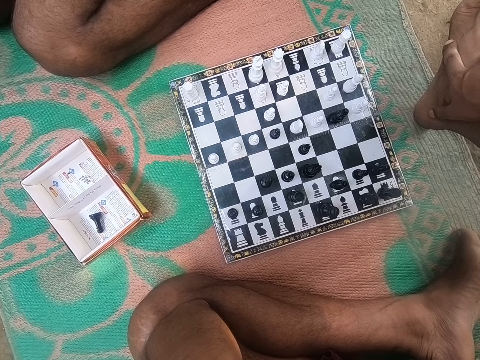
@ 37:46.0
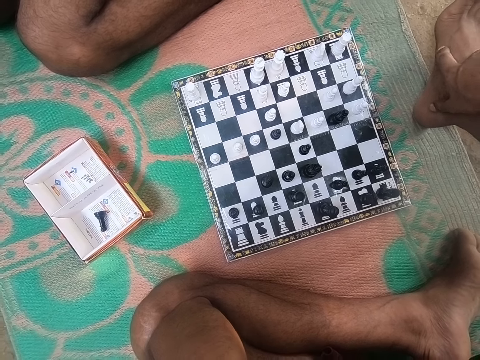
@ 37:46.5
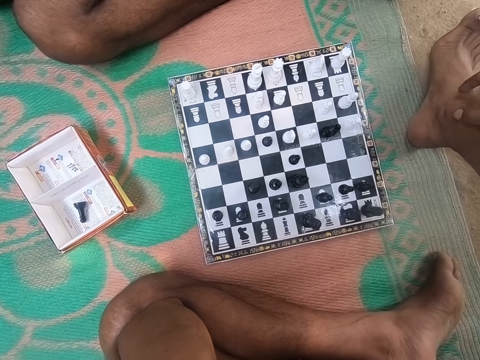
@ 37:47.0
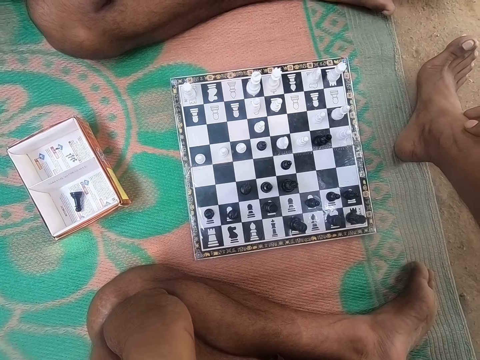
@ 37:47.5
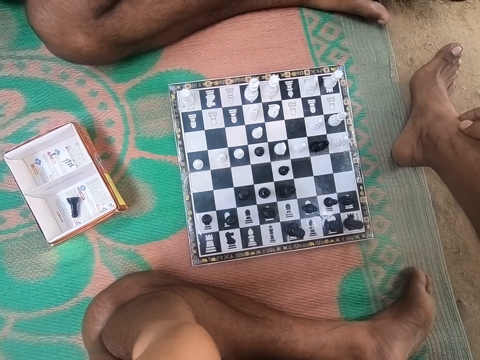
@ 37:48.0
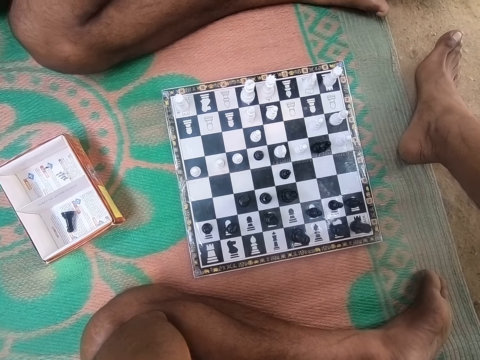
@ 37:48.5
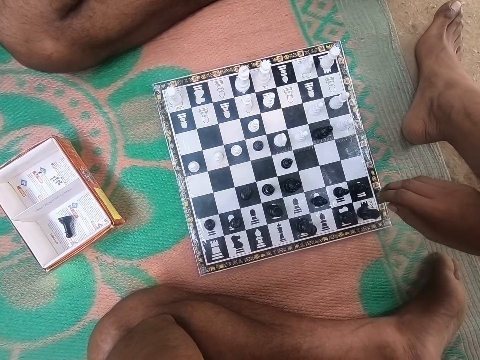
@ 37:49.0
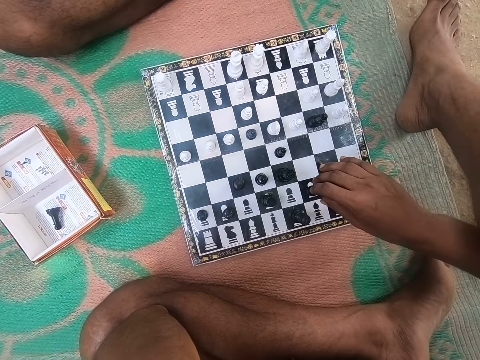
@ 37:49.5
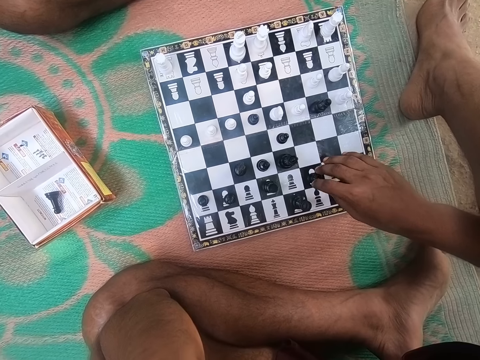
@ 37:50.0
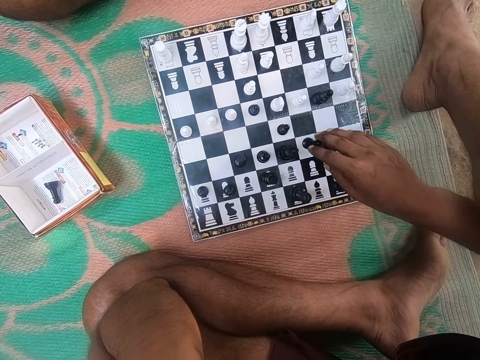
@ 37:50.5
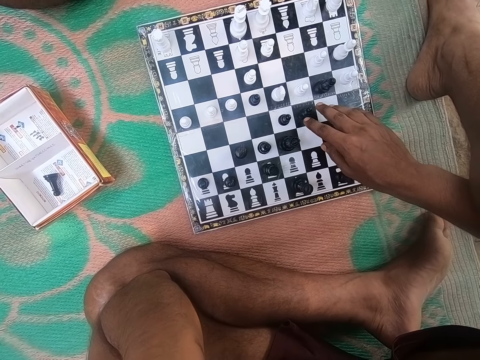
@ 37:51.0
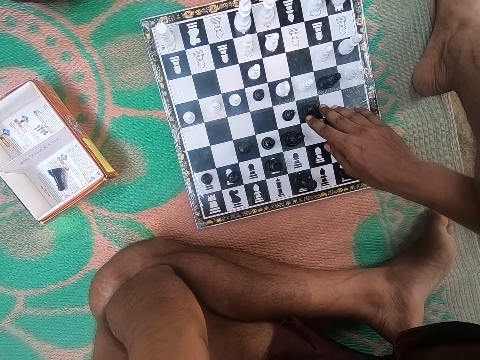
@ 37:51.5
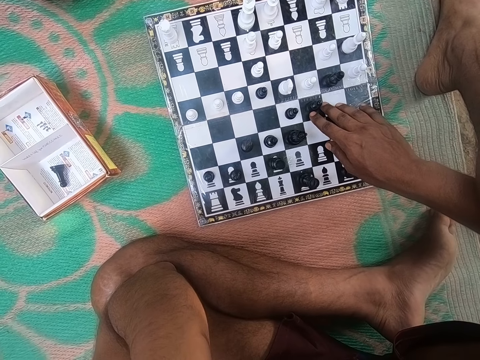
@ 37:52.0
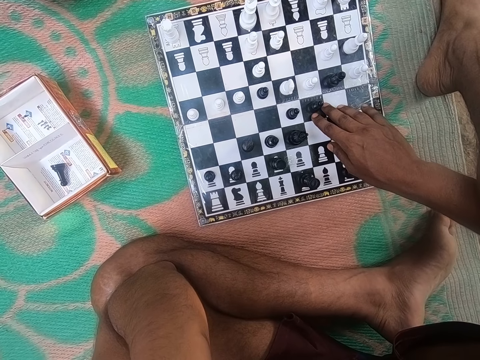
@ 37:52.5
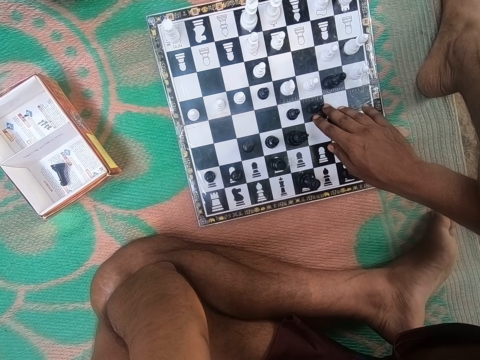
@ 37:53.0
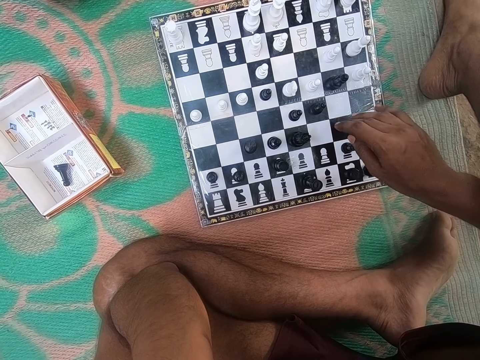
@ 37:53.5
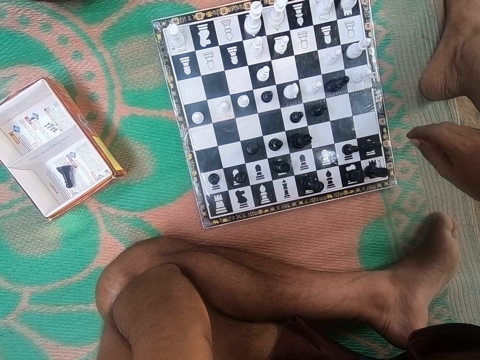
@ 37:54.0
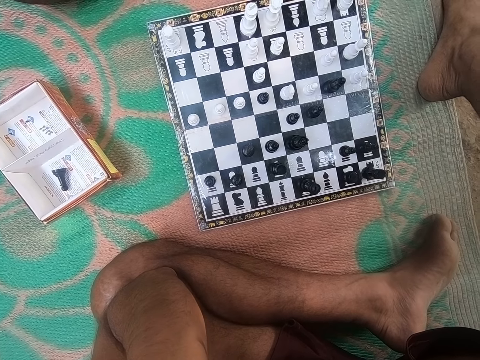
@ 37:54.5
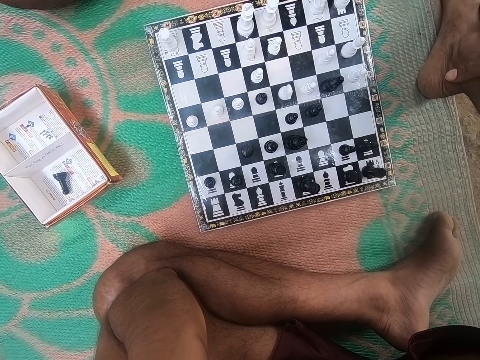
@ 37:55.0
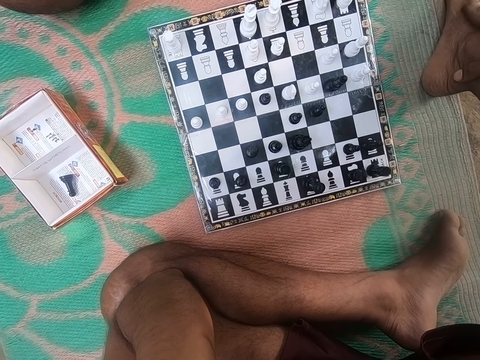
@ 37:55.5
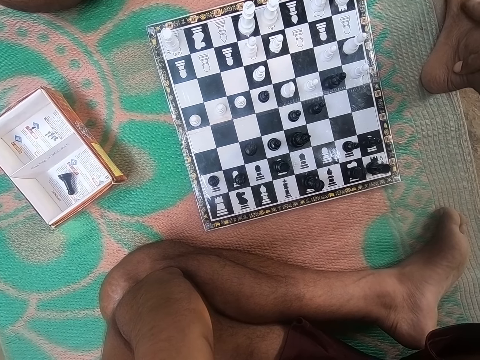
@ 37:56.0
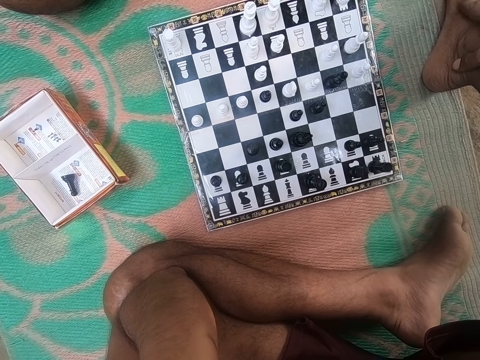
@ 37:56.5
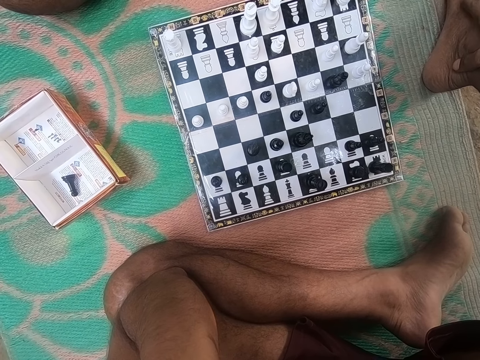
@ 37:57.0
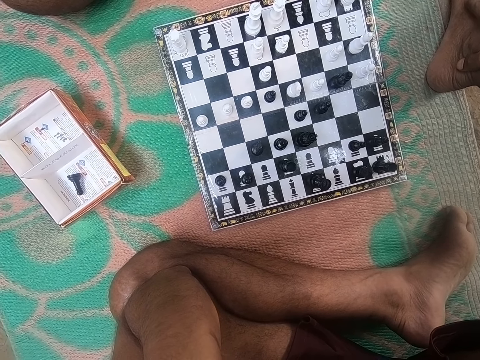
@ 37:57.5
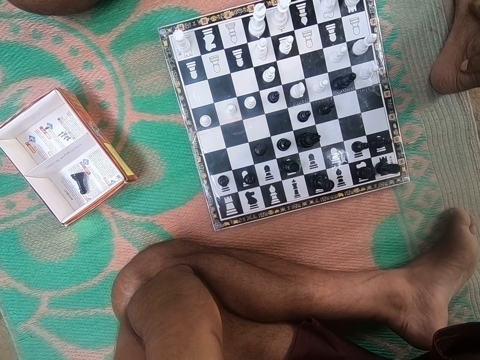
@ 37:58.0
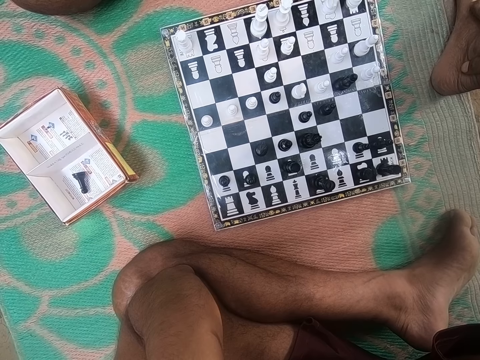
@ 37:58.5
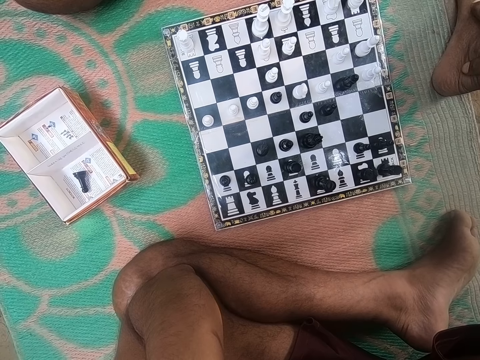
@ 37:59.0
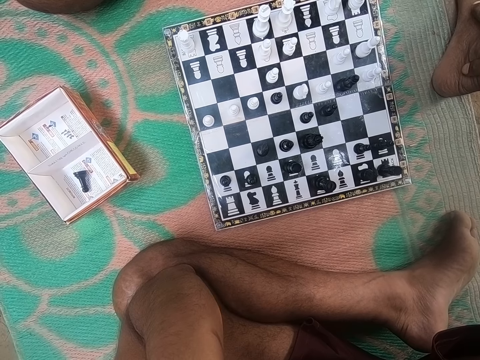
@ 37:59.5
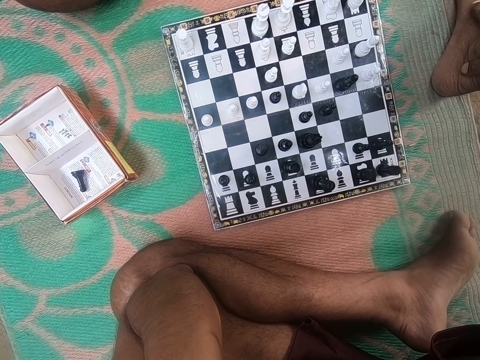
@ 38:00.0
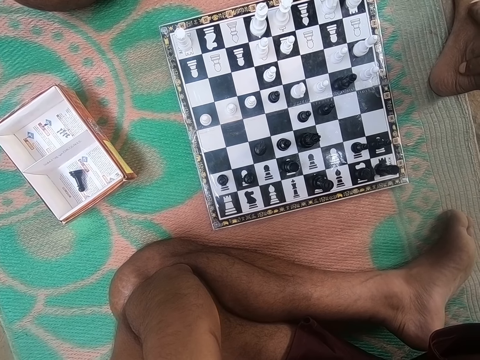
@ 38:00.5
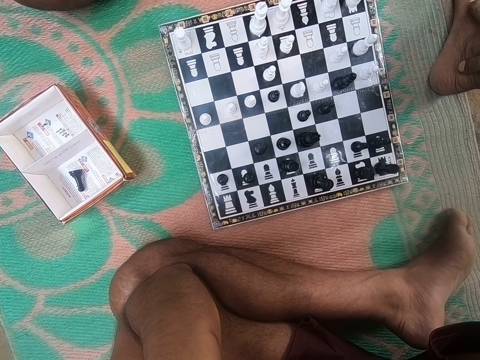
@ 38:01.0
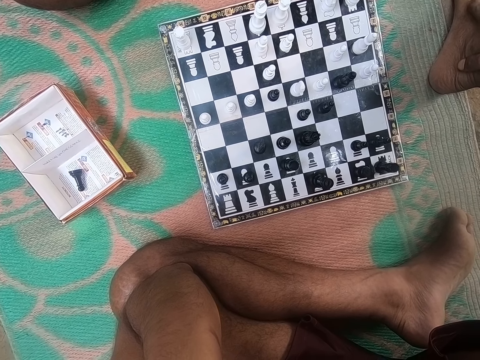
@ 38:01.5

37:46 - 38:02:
The camera wearer converses with a man and another man. They play the chess game. The first man looks around the chess board. The camera wearer looks around the chess board.

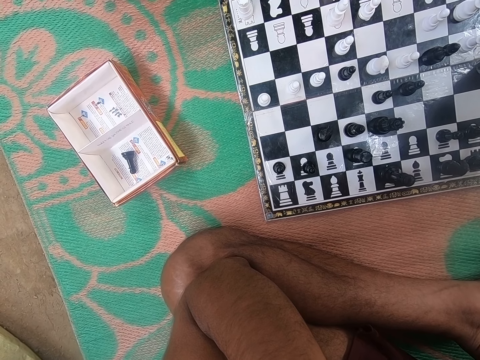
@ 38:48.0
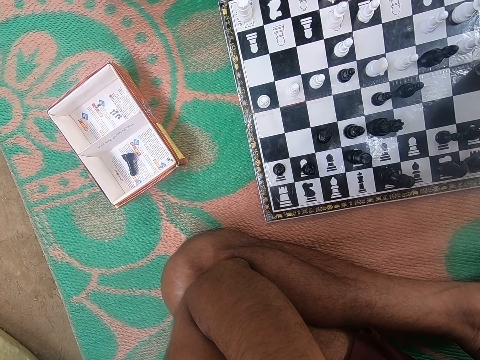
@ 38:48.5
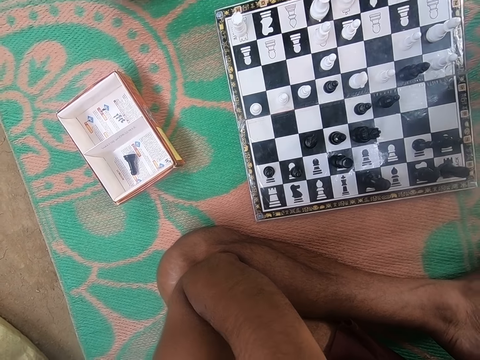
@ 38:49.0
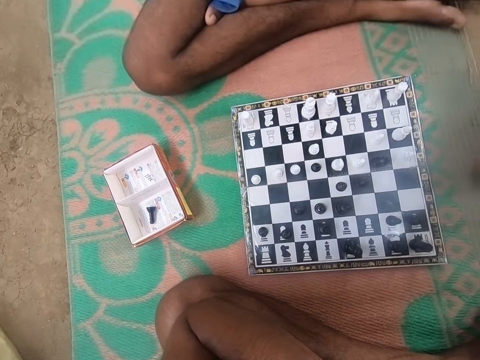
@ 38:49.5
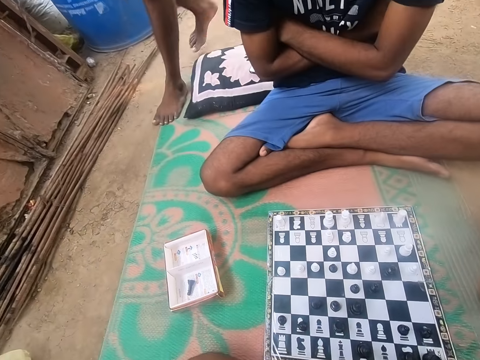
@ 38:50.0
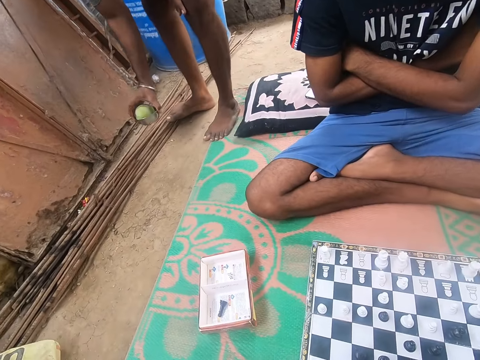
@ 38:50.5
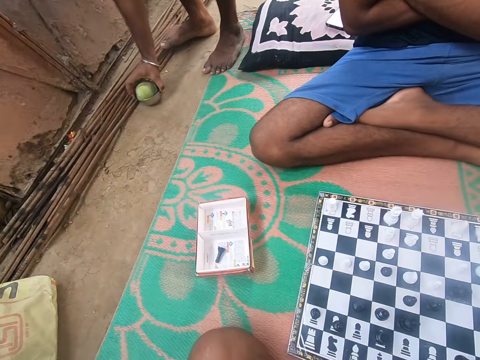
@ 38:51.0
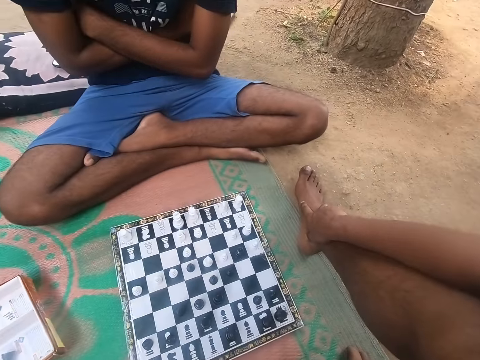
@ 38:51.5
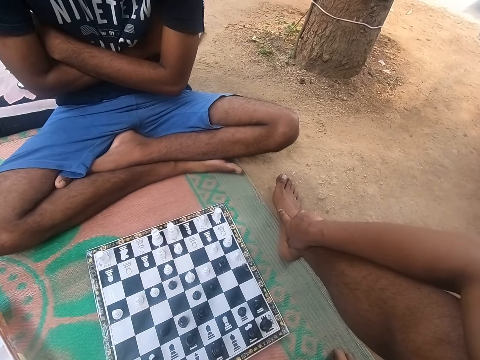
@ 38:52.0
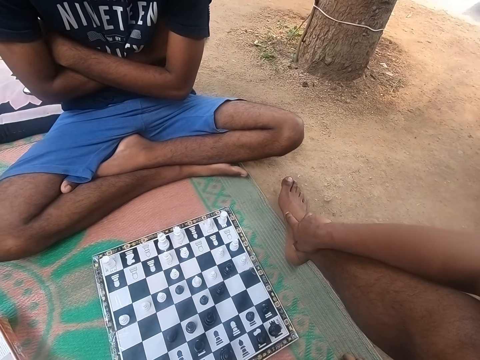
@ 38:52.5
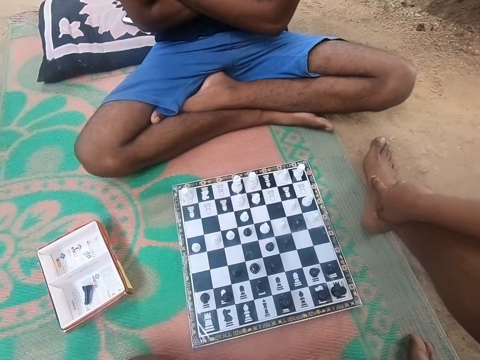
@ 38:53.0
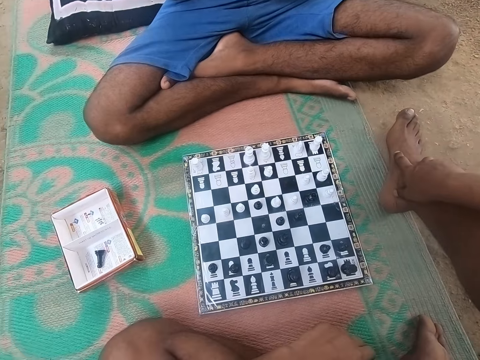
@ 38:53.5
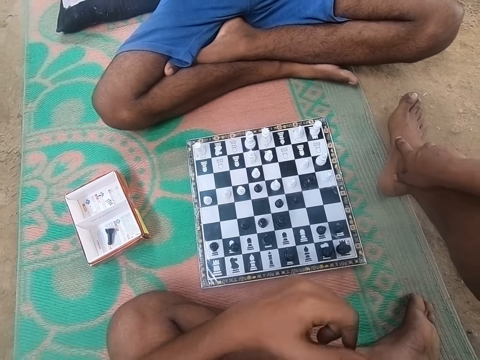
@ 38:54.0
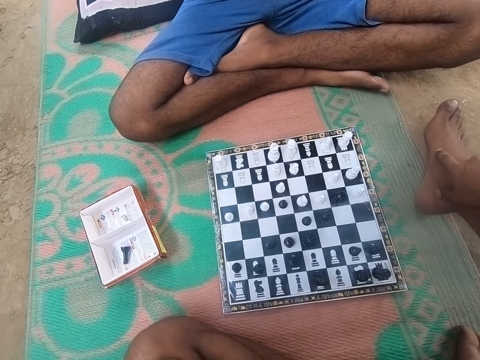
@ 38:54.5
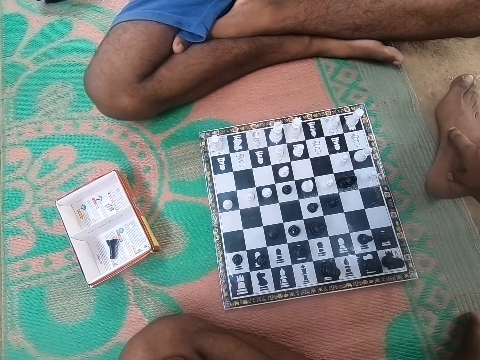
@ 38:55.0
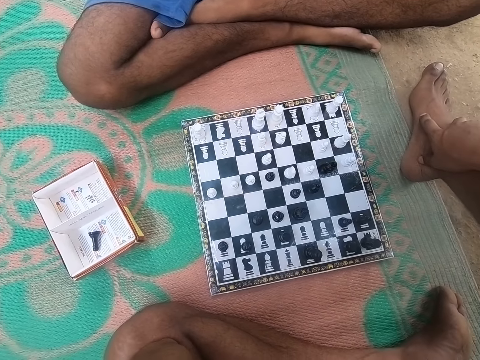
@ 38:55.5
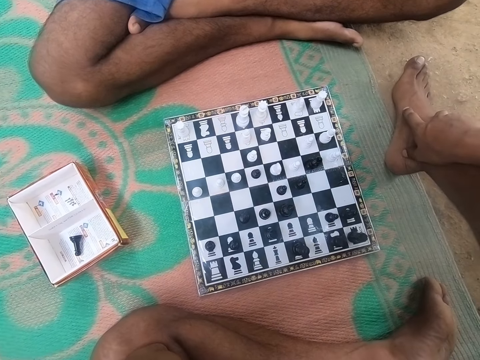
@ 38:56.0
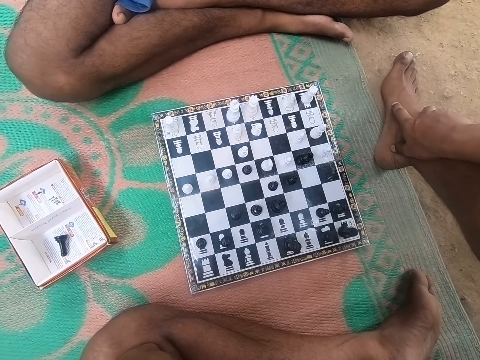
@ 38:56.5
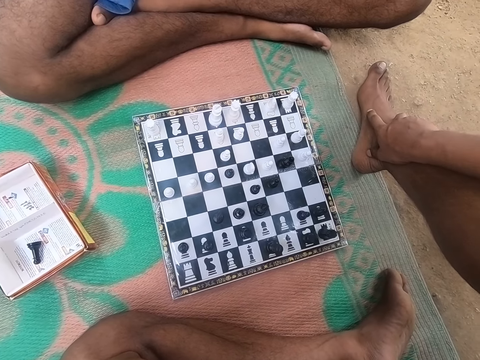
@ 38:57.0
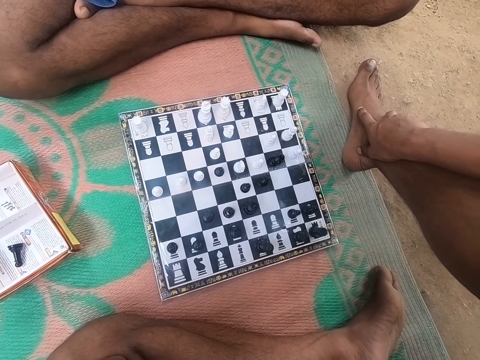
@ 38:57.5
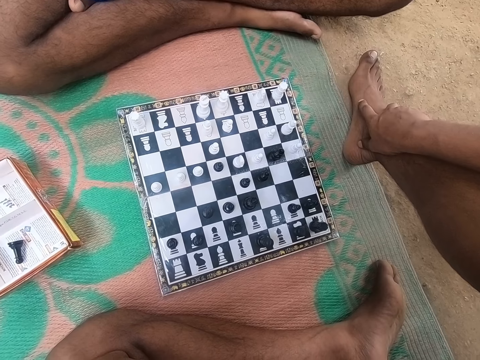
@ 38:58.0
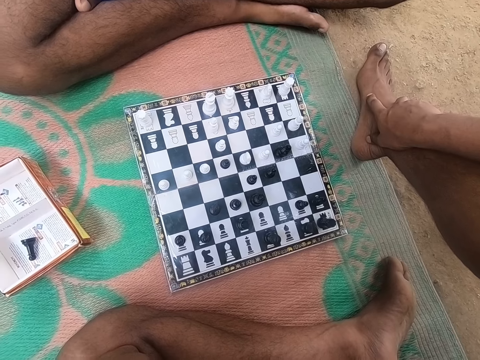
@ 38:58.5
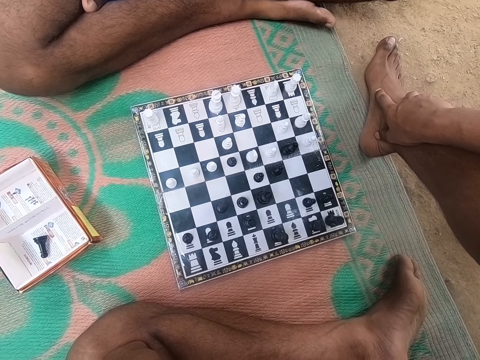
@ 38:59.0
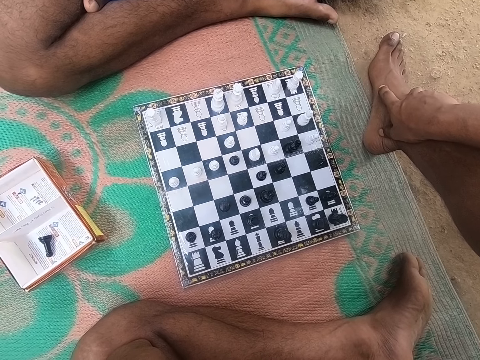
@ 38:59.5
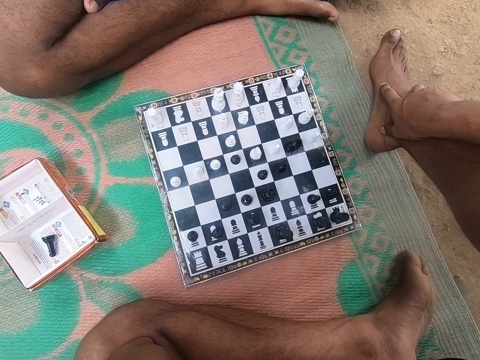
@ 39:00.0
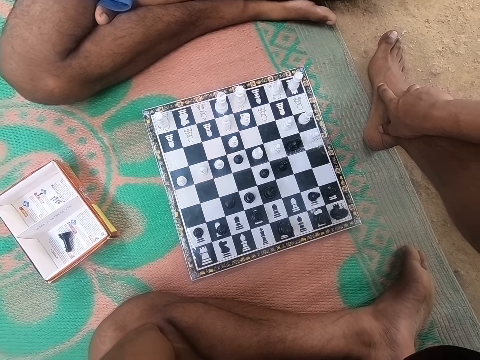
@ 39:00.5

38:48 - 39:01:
The camera wearer looks around the compound. A man places something on the floor. The camera wearer converses with the man. Another man looks around the chess board. The camera wearer looks around the chess board. They touch something. The other man looks around the chess board. The camera wearer looks around the chess board.
